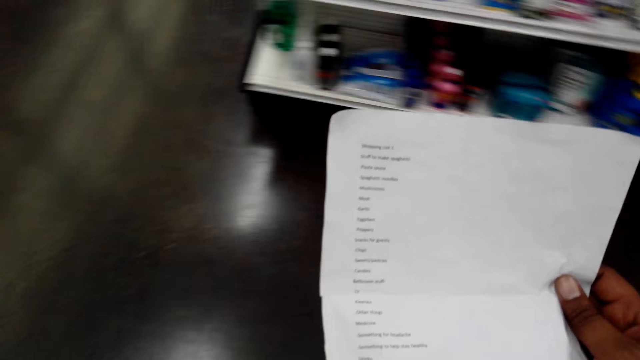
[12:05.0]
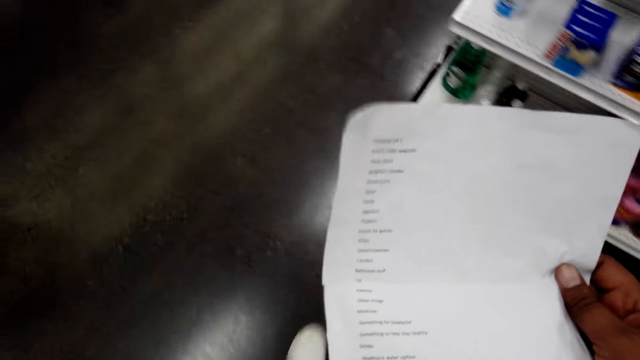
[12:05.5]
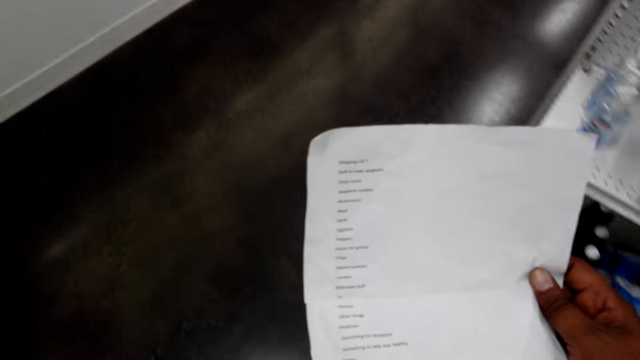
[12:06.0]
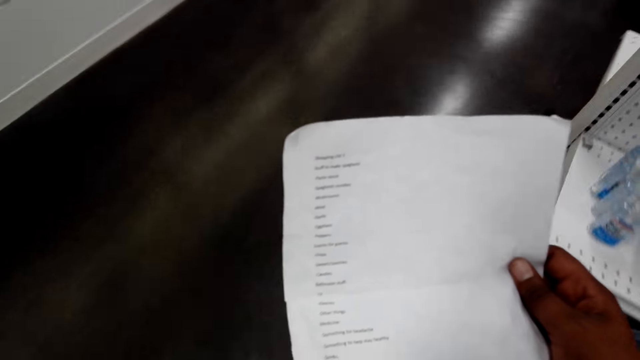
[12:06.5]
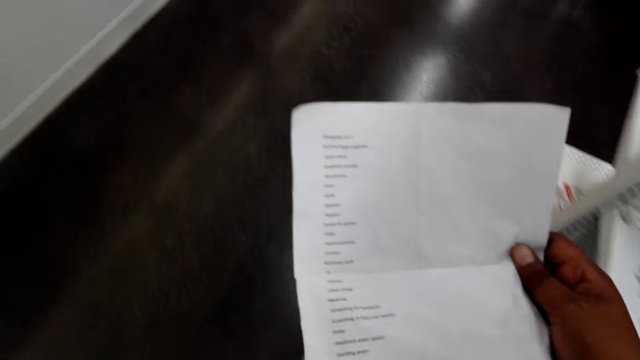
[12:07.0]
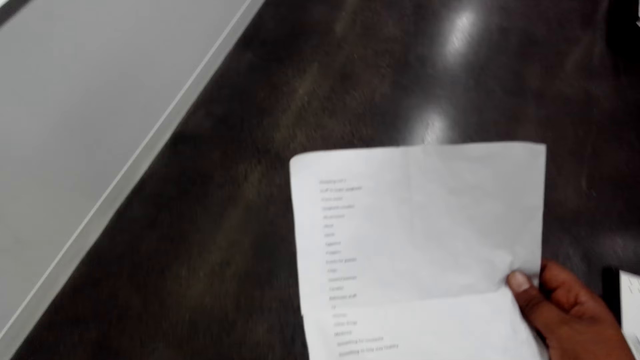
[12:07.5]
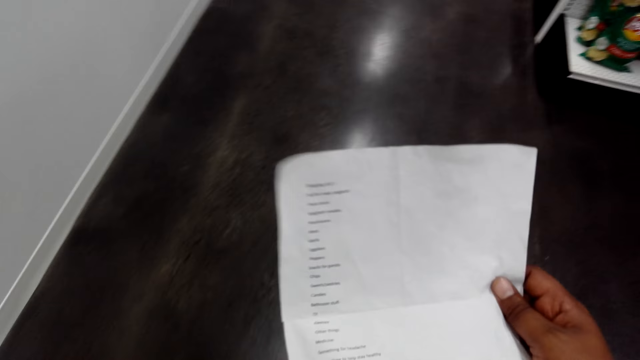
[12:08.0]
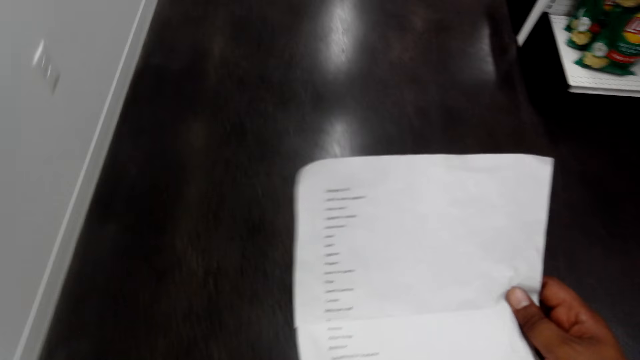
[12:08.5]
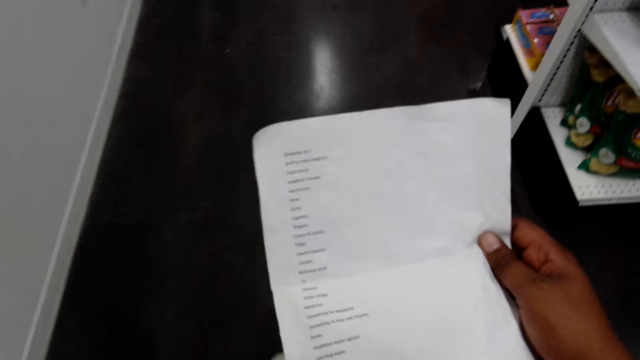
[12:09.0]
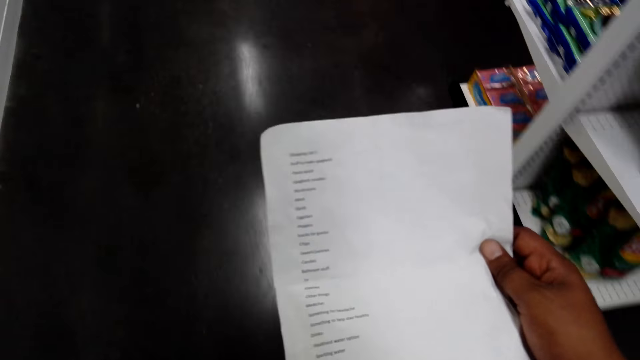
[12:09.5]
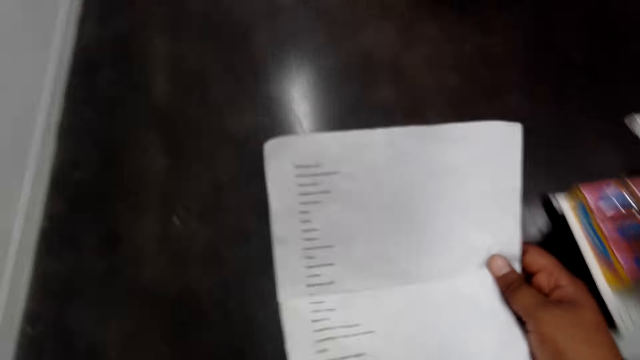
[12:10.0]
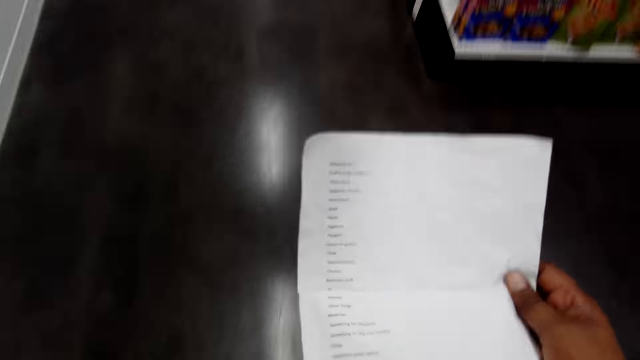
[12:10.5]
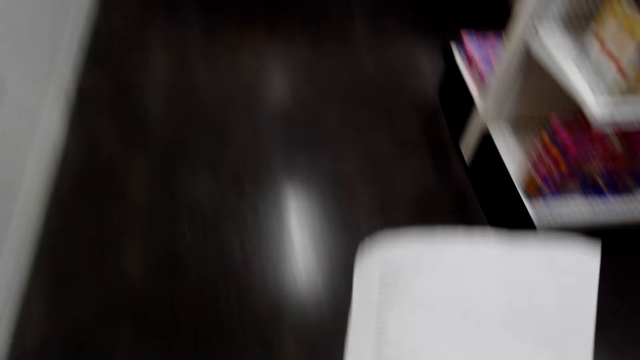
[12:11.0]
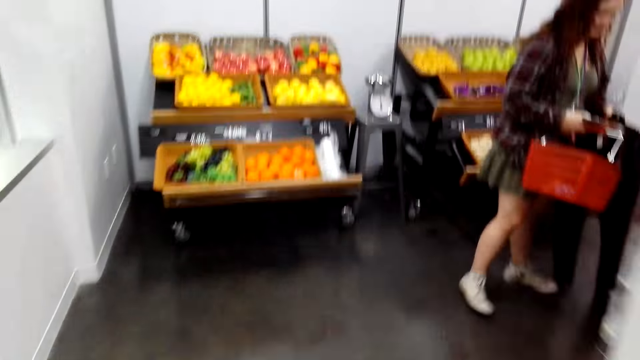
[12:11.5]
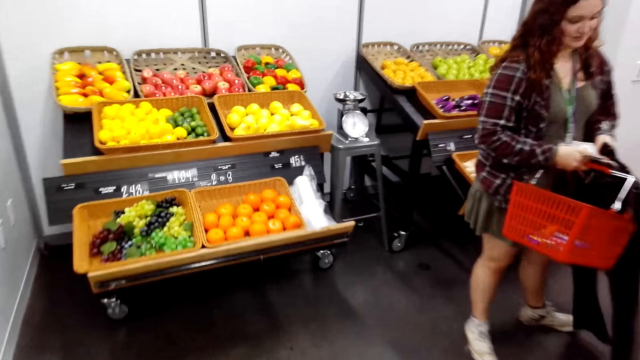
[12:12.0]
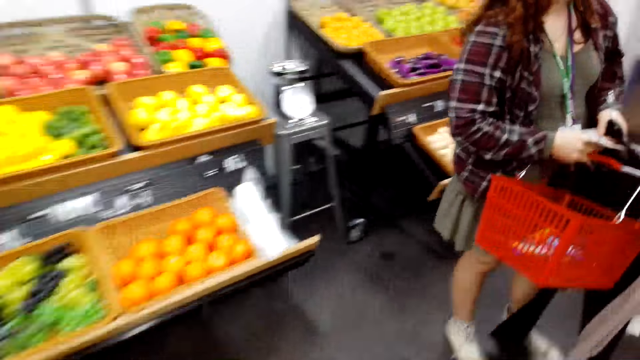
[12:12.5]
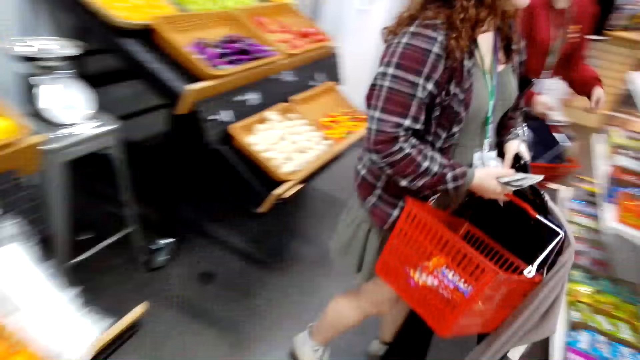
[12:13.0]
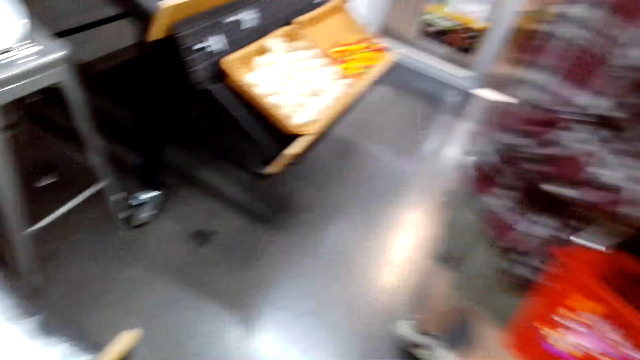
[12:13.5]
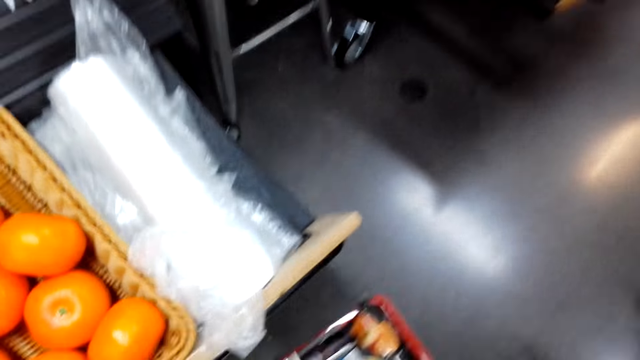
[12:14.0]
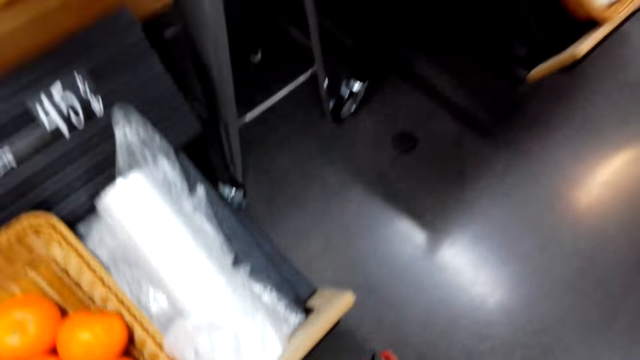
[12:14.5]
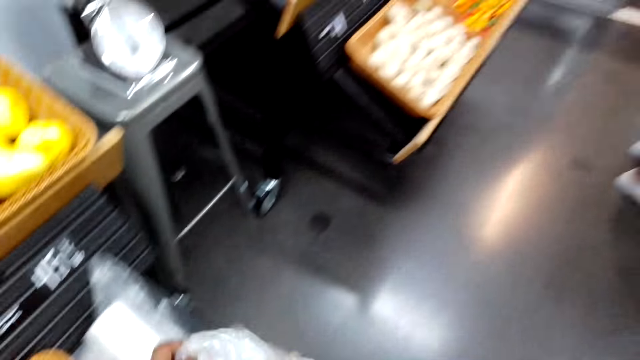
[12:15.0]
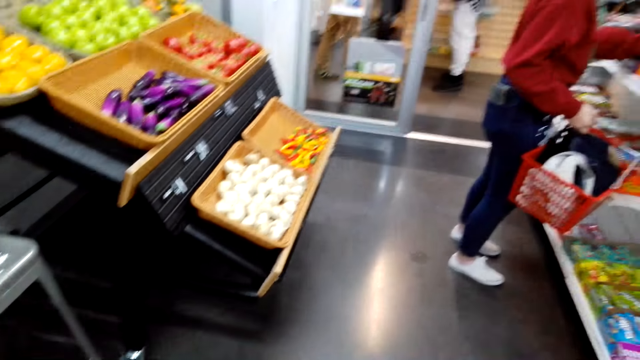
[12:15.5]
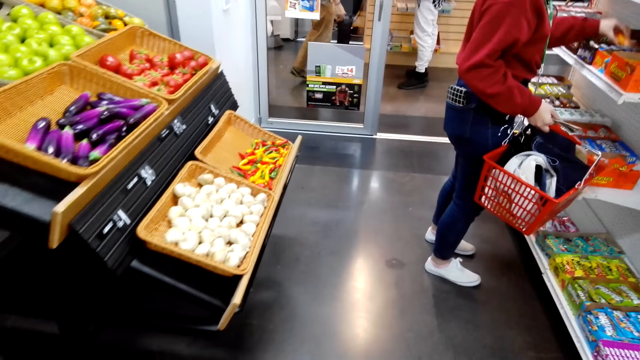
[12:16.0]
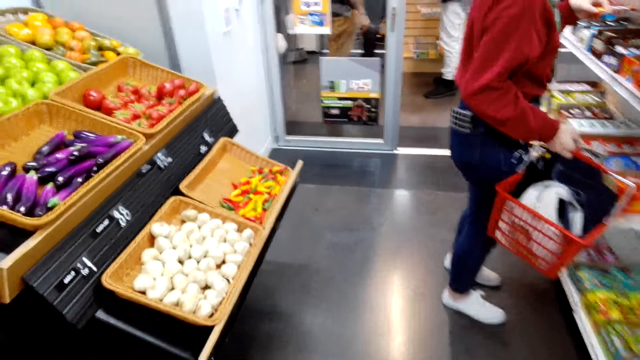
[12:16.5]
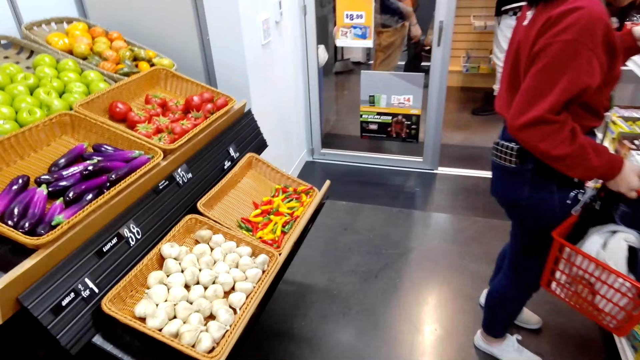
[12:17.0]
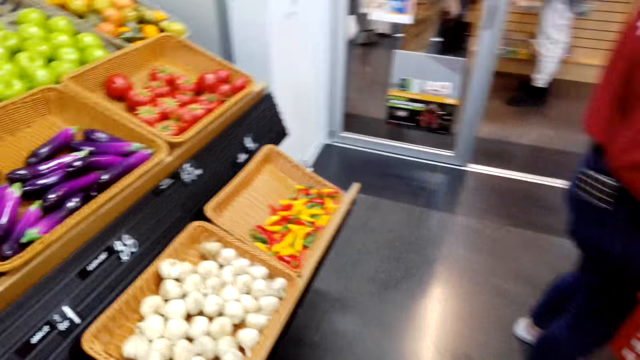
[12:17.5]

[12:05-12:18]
The camera wearer picks up the shopping basket. They walk around the store. They read on the paper list. They walk away. They put the shopping basket down.

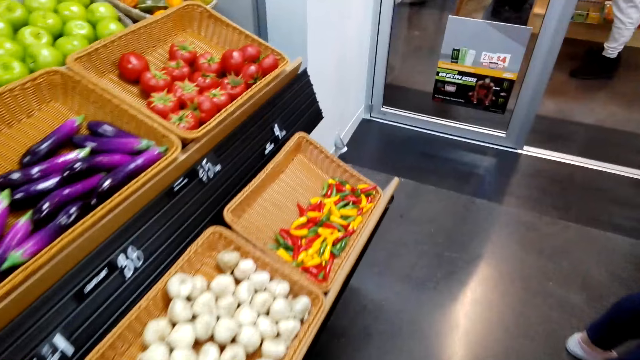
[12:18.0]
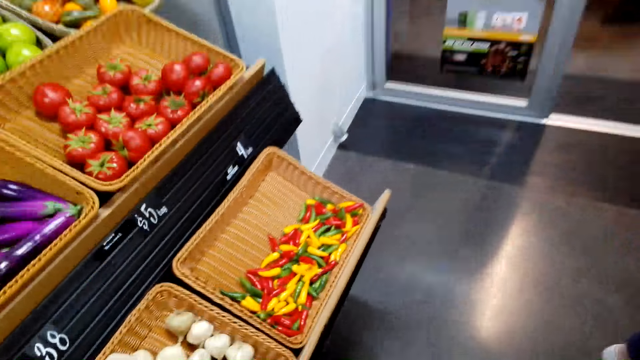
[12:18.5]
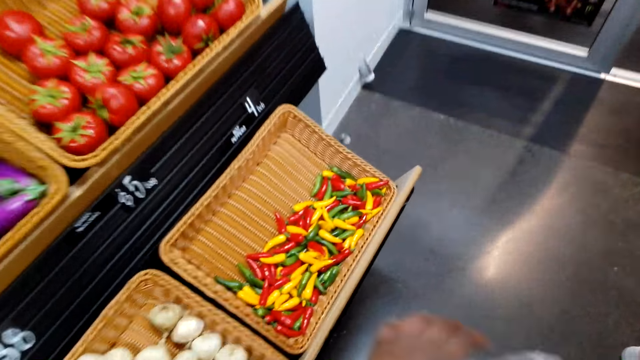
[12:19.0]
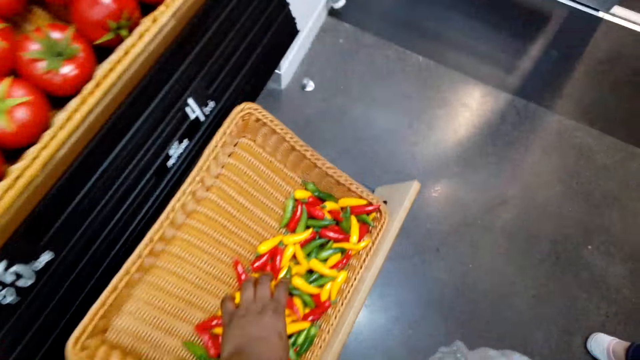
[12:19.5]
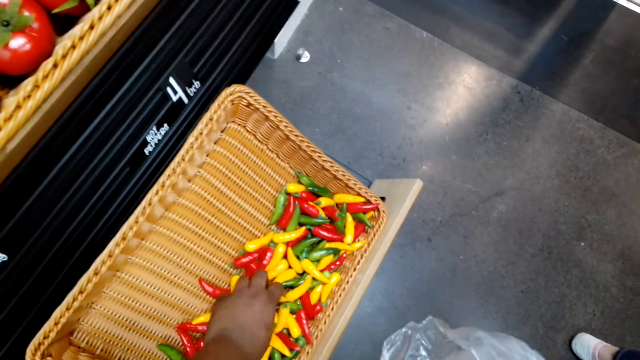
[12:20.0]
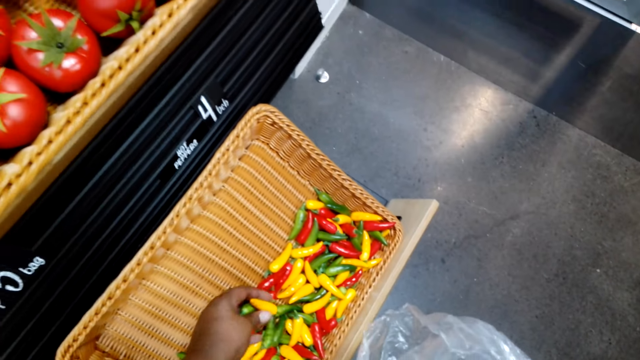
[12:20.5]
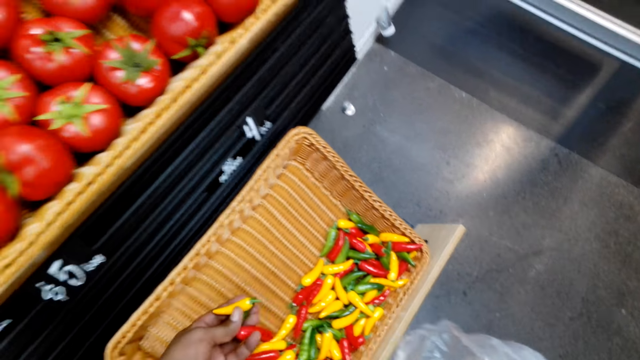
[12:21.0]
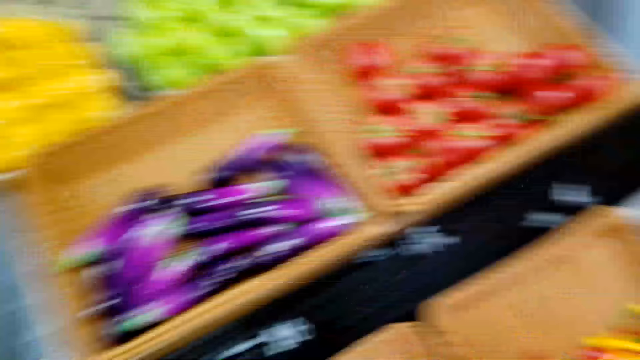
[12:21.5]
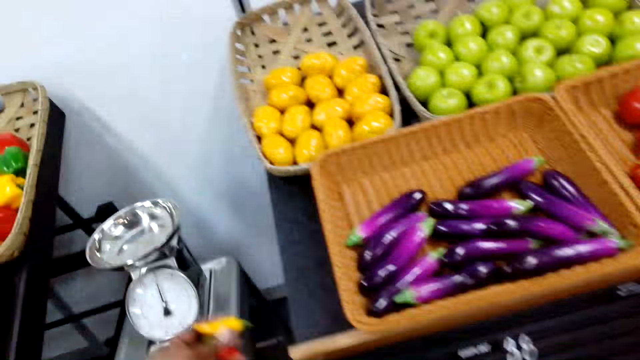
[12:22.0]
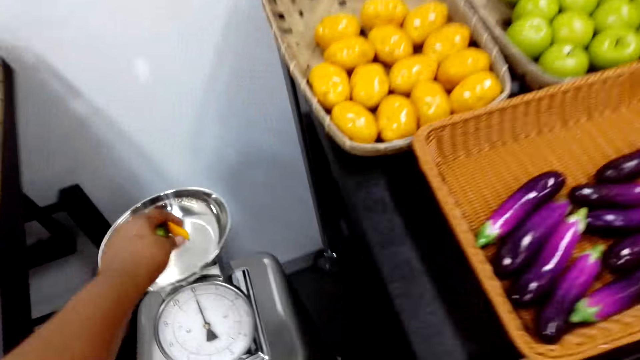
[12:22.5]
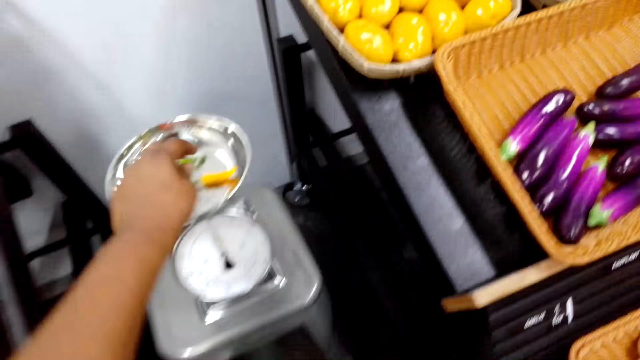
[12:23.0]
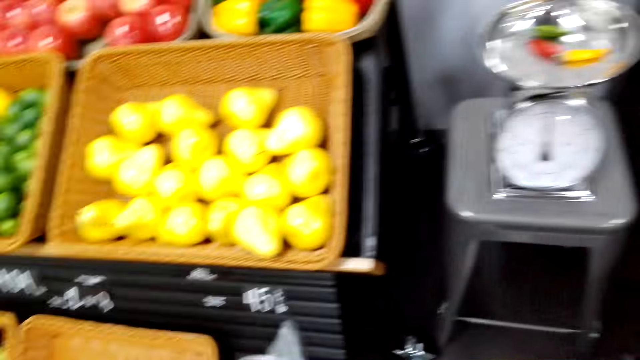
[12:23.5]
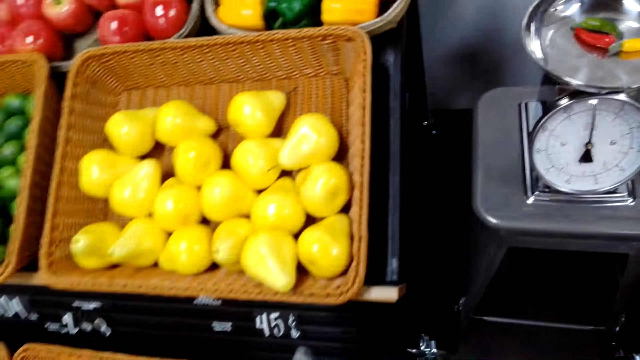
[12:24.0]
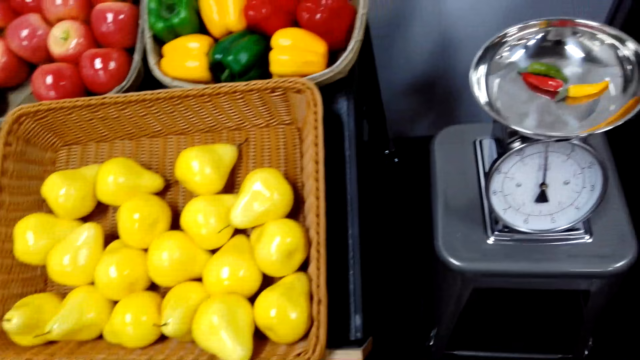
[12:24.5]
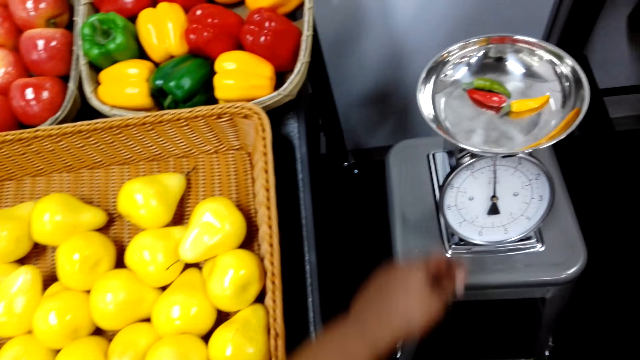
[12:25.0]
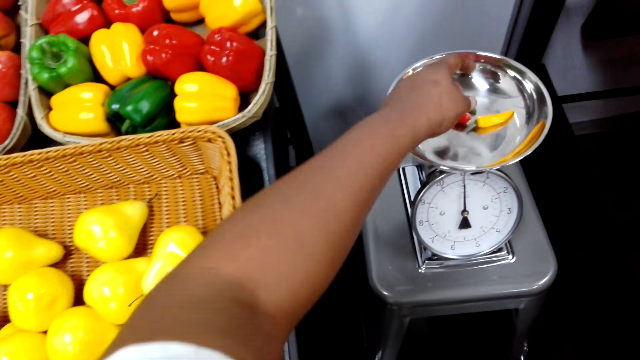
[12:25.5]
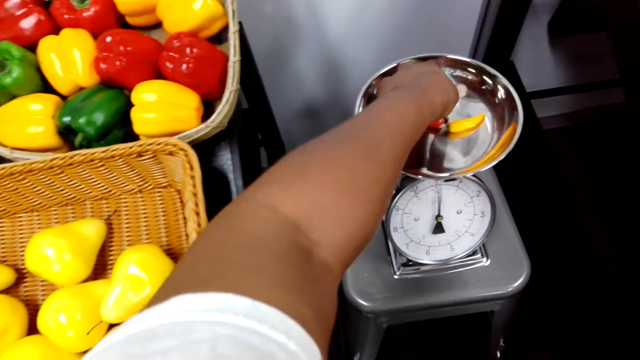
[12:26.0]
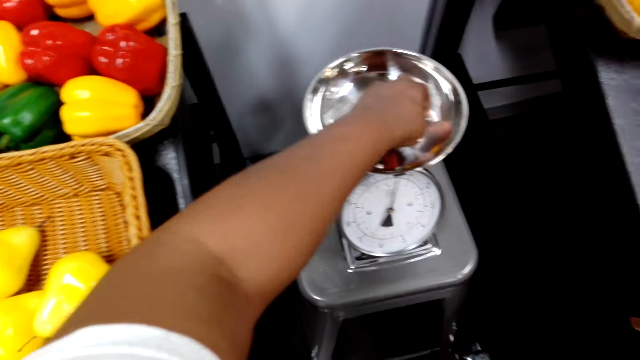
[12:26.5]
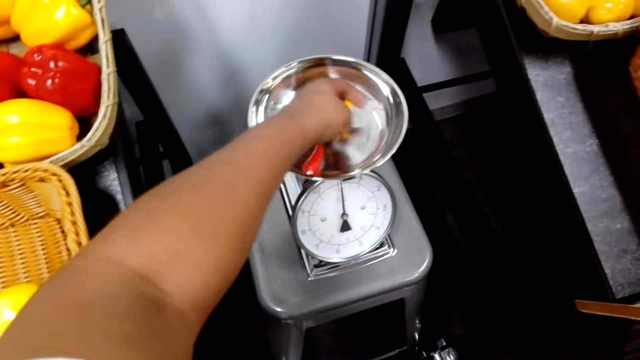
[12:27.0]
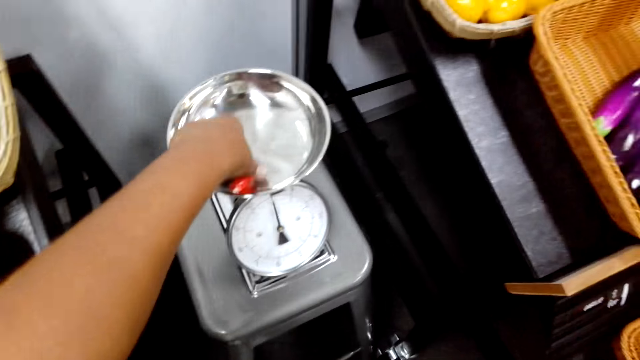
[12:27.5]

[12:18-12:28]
The camera wearer walks about. They pick up some peppers from a basket. They place the peppers on the weighing scale. They pick up the peppers.
